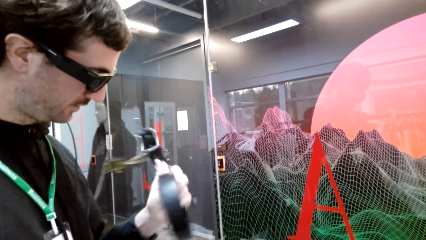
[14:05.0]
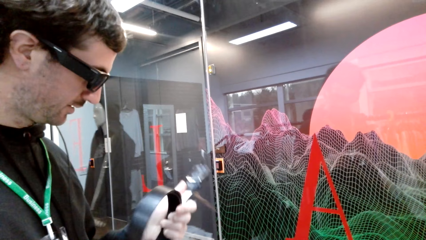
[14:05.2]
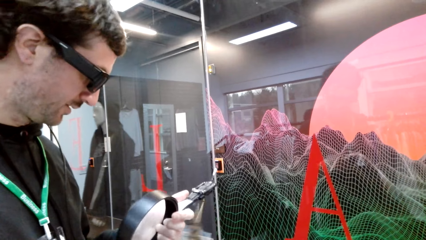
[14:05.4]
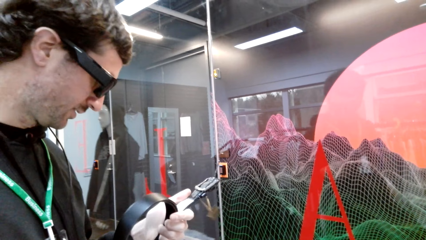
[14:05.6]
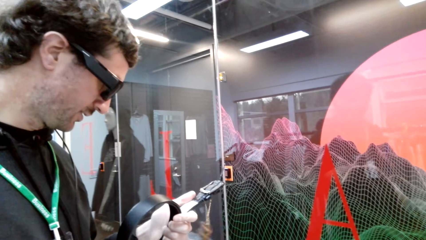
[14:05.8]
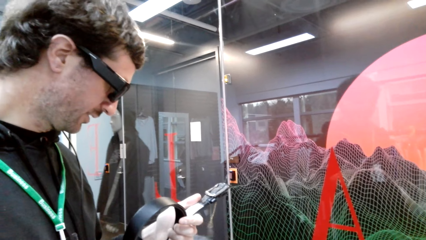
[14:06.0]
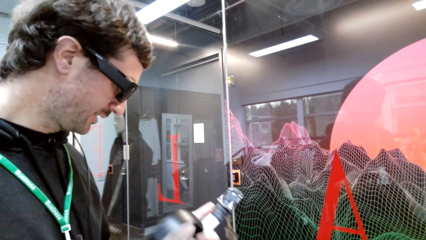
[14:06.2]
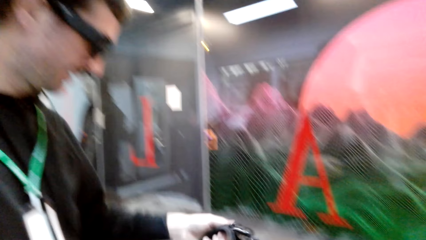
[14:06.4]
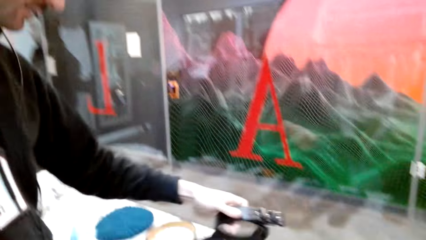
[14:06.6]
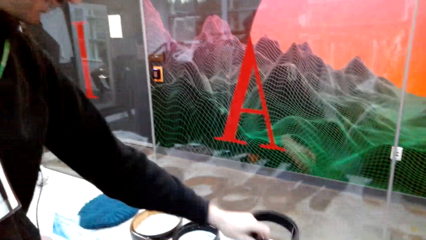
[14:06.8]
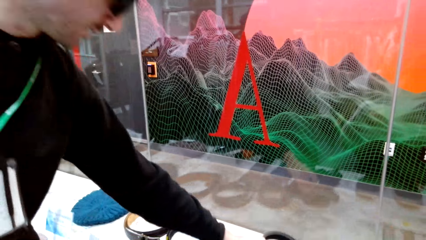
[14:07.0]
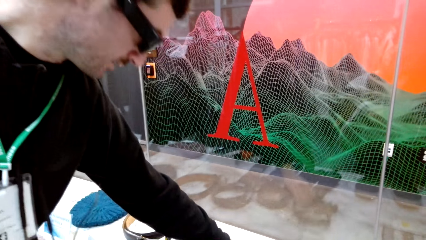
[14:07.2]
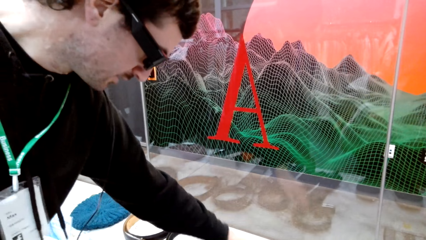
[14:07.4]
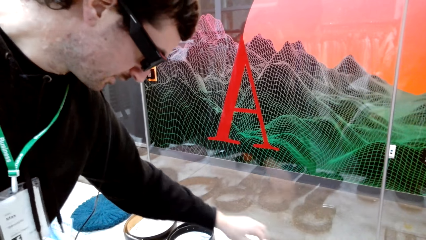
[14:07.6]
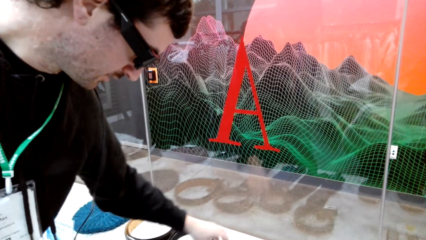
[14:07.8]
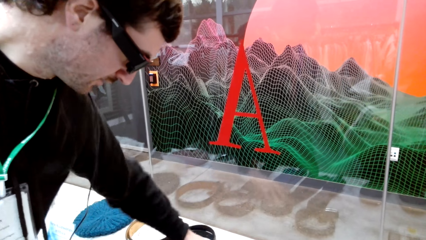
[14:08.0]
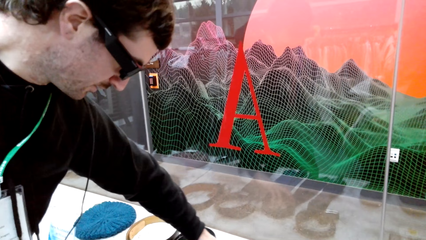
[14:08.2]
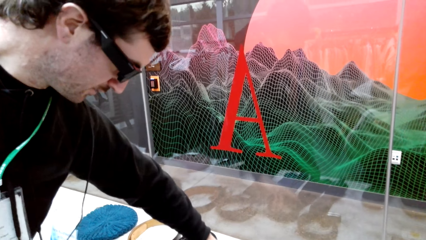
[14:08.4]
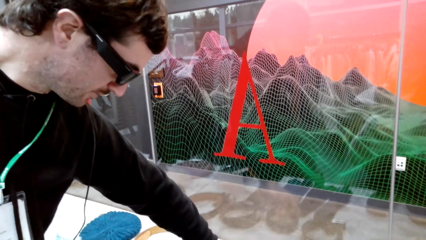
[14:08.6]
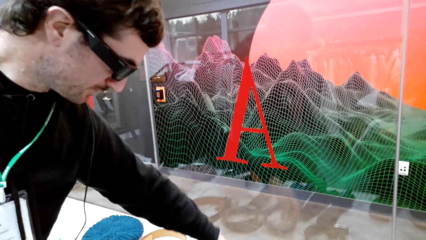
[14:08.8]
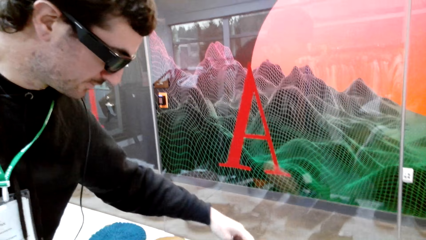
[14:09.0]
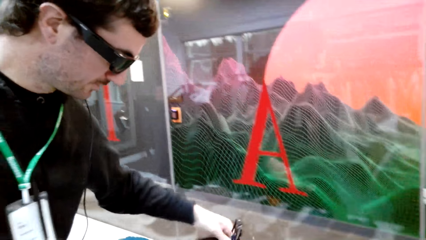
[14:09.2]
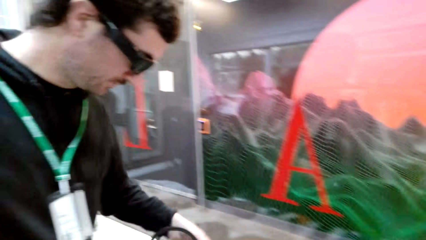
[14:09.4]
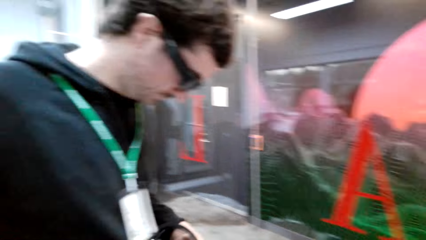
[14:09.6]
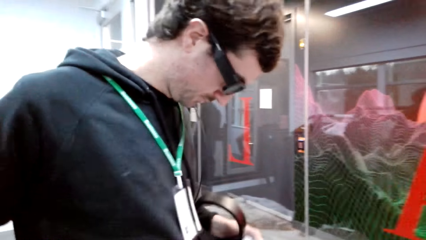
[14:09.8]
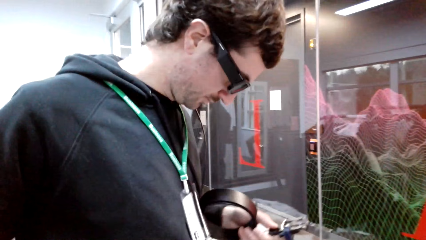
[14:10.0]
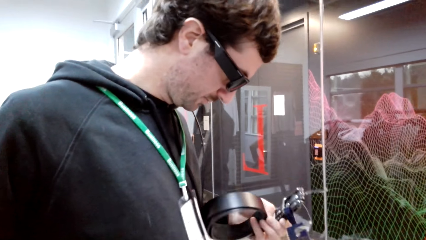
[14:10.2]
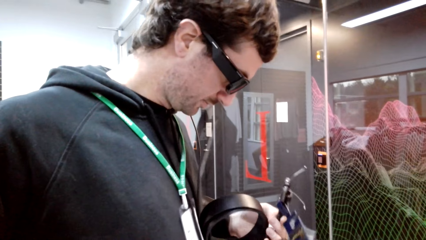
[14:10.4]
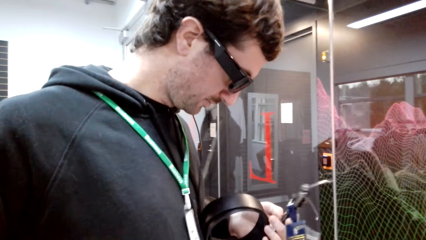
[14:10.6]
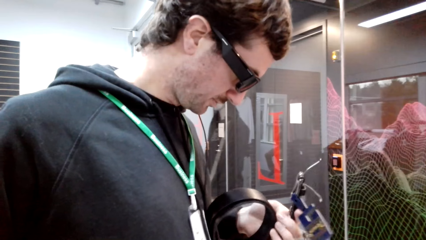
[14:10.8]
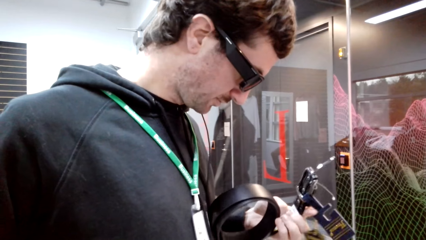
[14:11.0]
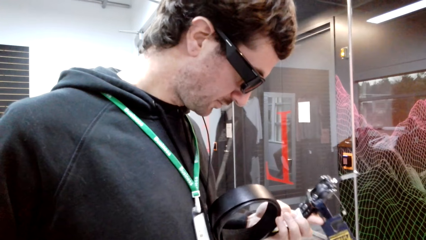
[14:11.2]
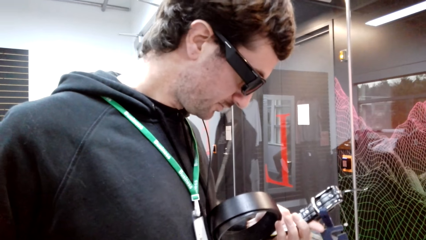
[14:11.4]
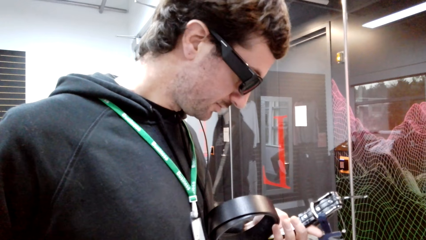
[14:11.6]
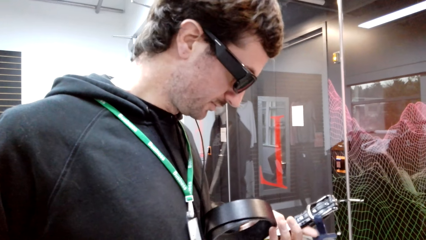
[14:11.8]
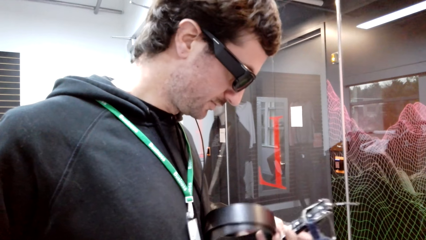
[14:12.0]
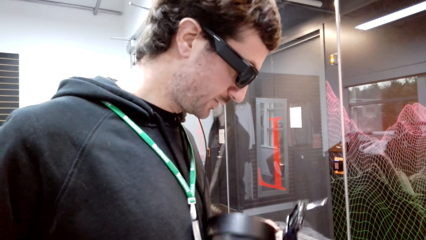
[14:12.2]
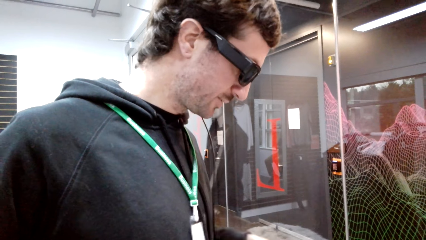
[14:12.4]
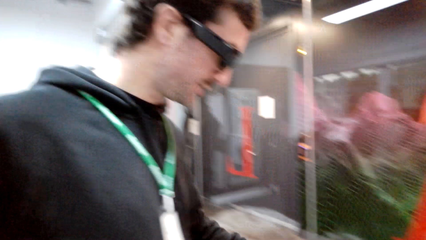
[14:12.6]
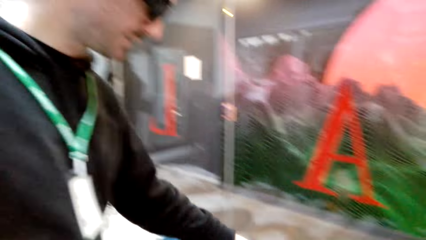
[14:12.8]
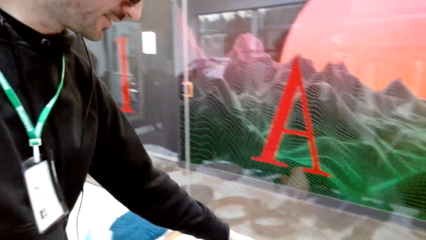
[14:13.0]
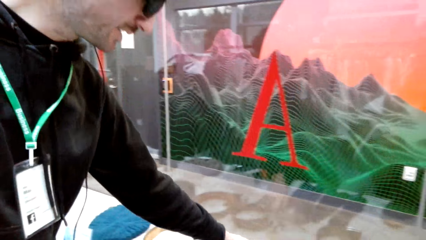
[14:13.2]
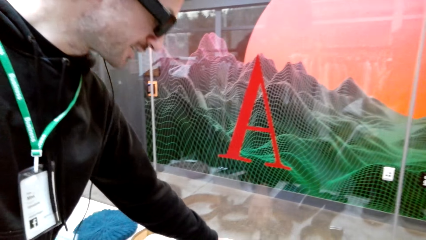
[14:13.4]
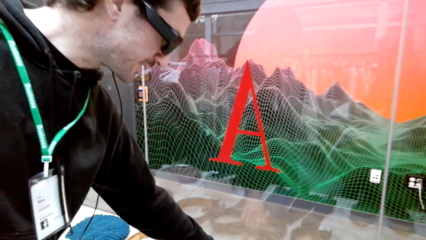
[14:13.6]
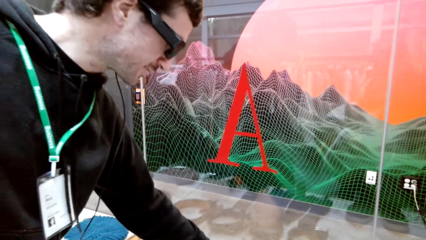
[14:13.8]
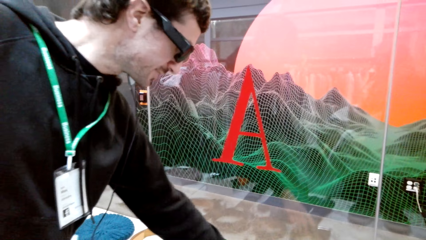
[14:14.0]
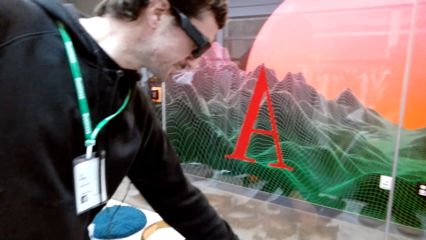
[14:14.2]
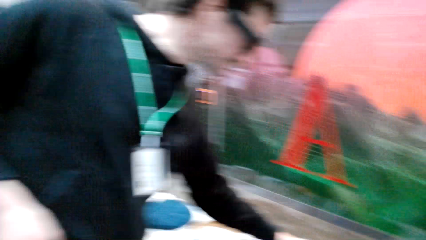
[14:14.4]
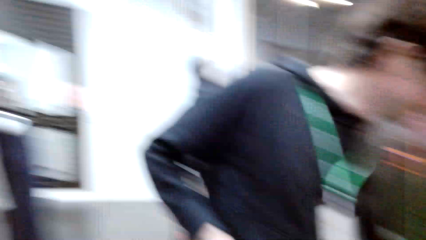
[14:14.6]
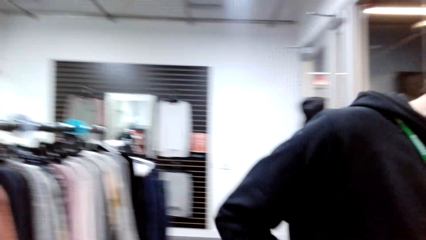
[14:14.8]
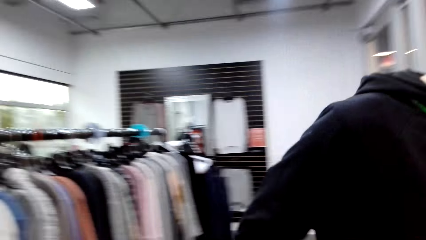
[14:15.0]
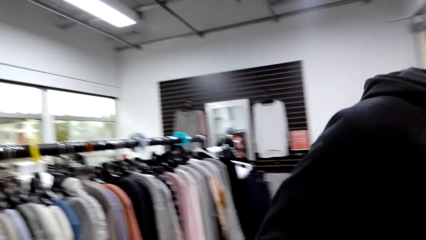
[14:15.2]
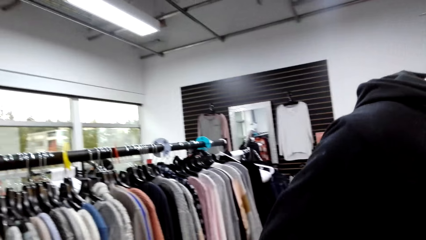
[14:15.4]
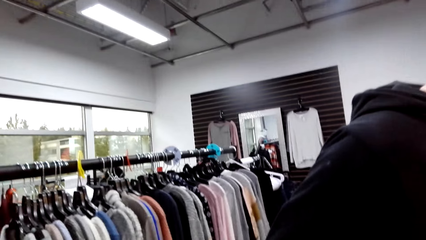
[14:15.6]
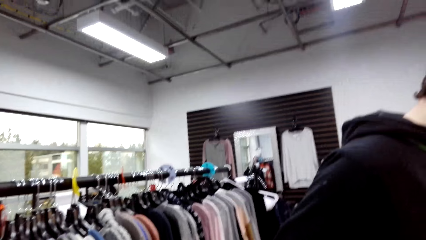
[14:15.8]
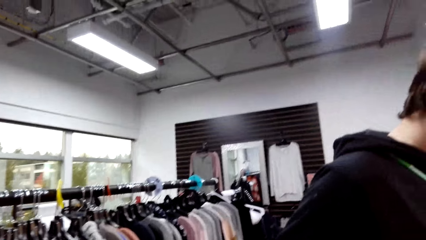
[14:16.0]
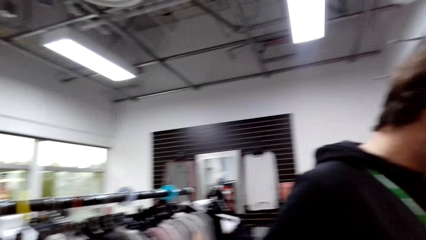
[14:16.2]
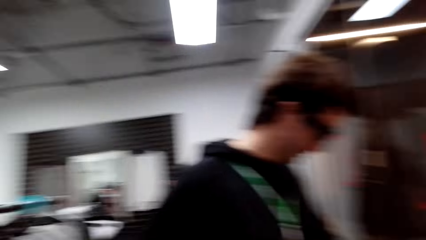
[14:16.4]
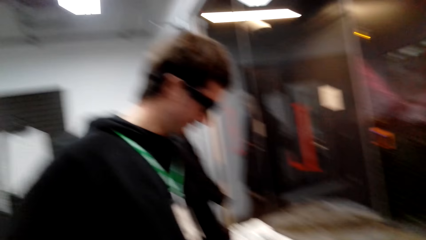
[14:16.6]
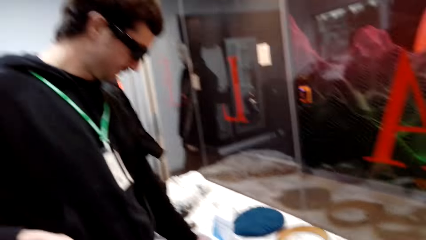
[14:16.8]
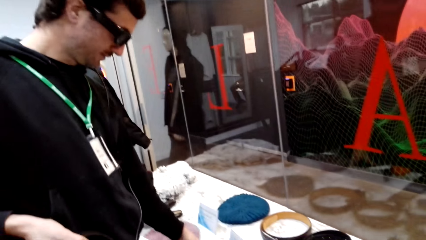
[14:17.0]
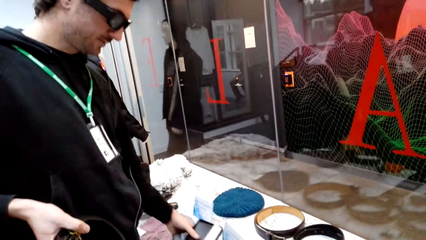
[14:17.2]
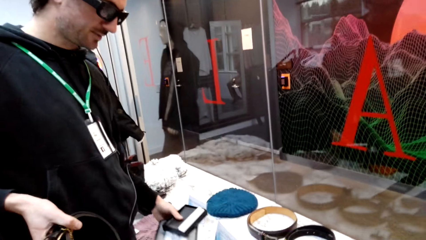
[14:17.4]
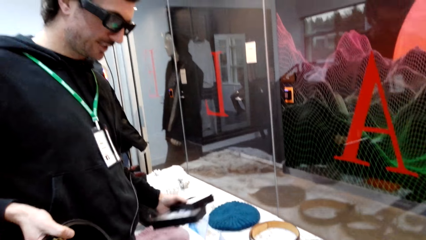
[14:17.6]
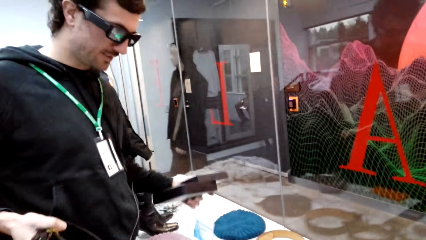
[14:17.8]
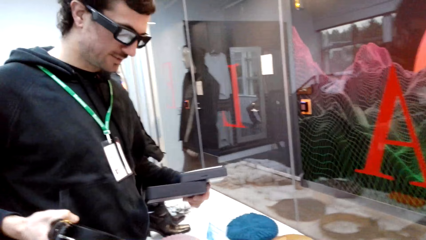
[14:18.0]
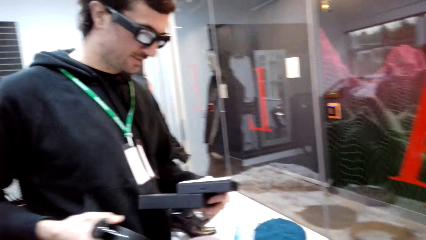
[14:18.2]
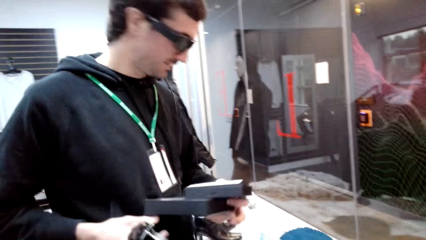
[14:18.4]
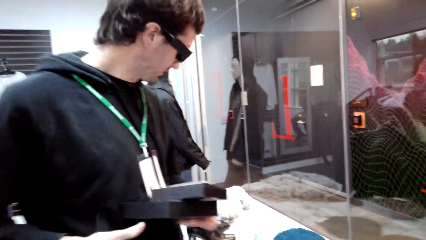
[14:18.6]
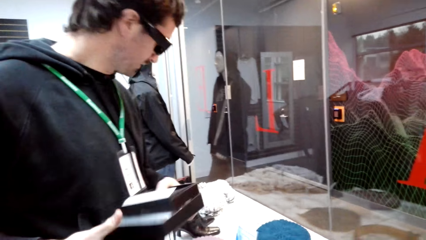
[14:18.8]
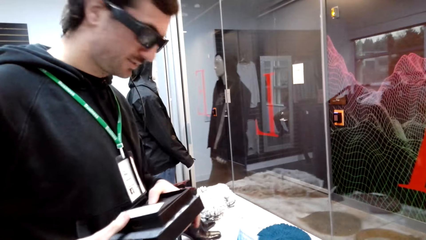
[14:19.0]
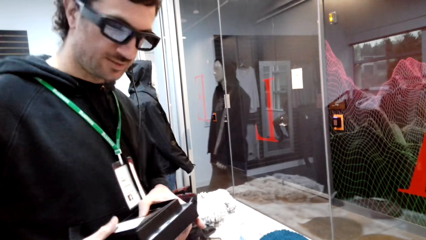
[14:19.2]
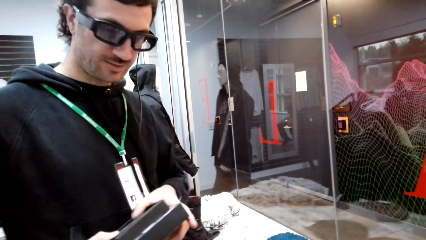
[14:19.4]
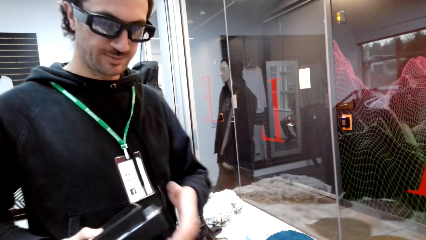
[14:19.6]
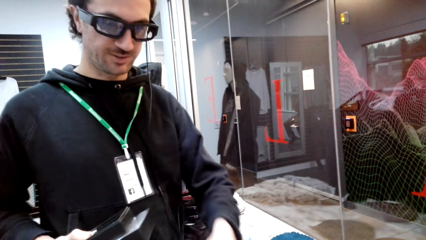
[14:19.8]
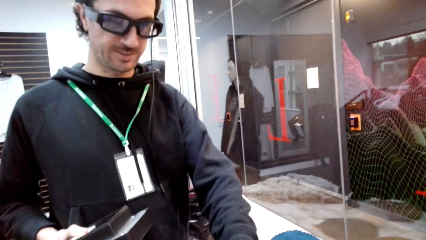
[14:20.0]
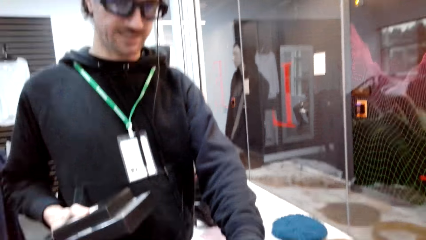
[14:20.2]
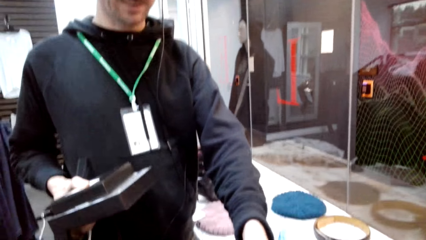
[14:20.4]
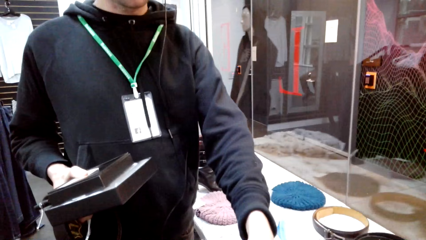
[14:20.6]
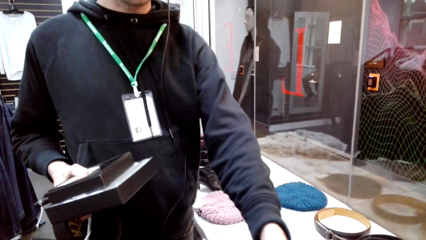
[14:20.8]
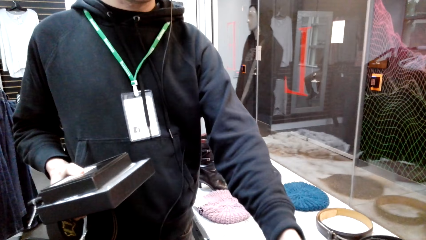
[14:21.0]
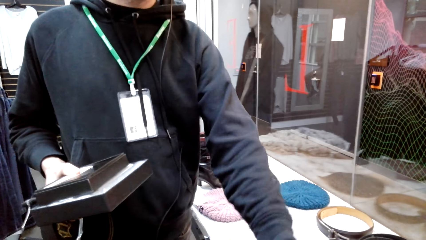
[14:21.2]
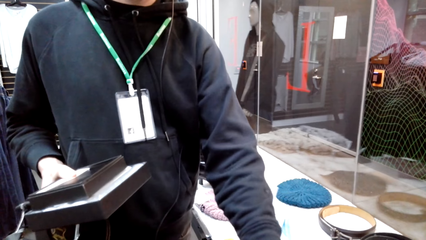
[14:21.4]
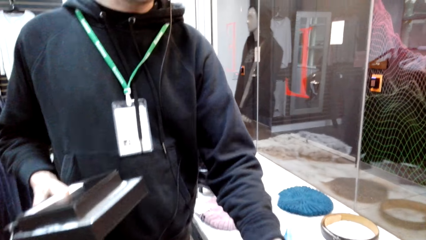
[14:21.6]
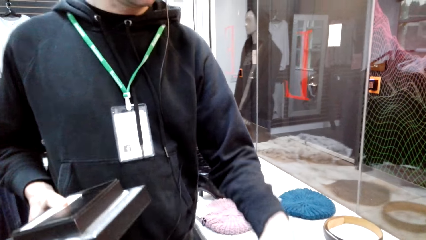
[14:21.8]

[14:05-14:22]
A male places a belt on the display, picks the belt from the display, looks at the belt and converses with the camera wearer. The male places the belt on the display. The camera wearer looks around the store. The male picks boxes from the display, places the boxes on the other hand, converses with the camera wearer and picks the shoes.
